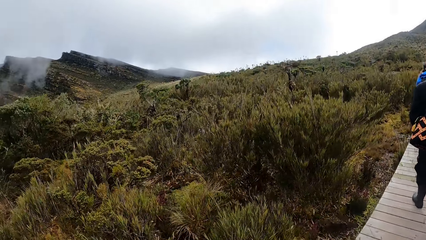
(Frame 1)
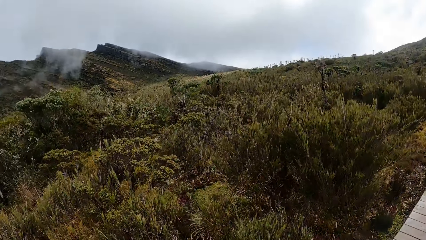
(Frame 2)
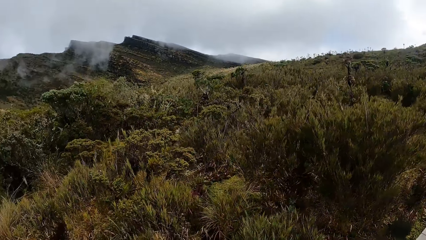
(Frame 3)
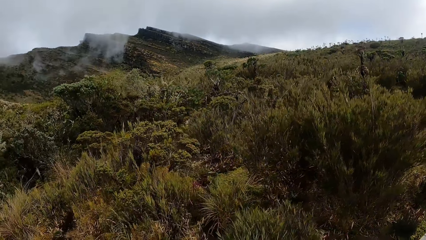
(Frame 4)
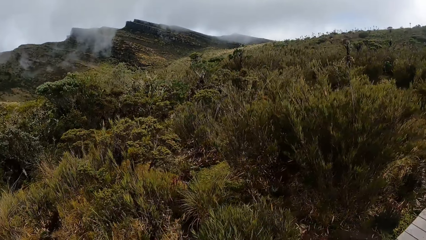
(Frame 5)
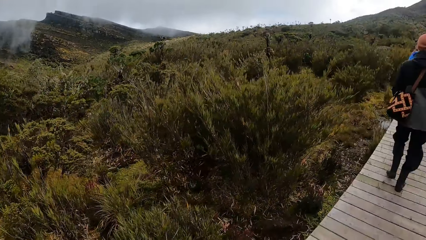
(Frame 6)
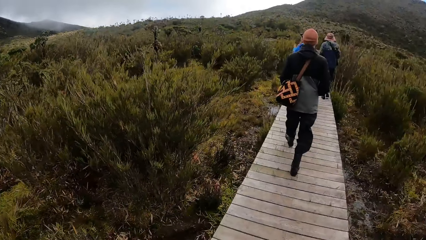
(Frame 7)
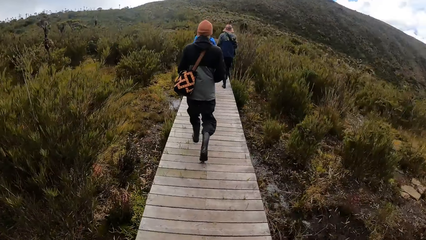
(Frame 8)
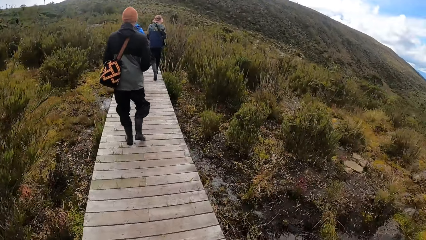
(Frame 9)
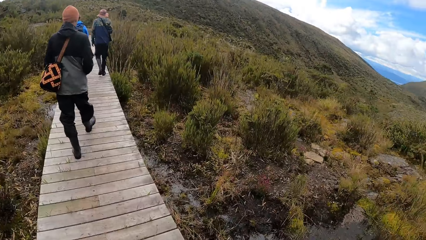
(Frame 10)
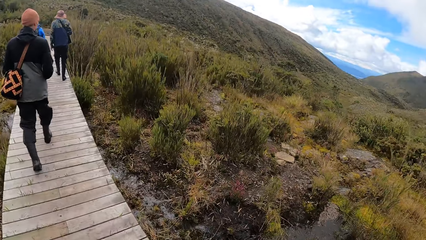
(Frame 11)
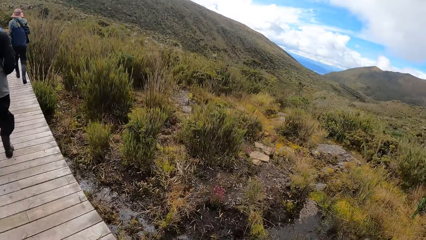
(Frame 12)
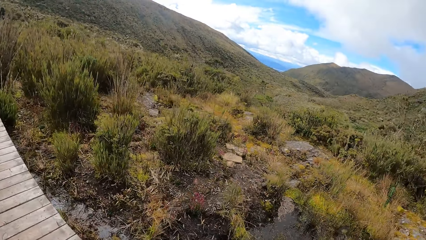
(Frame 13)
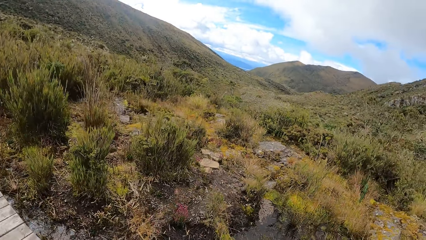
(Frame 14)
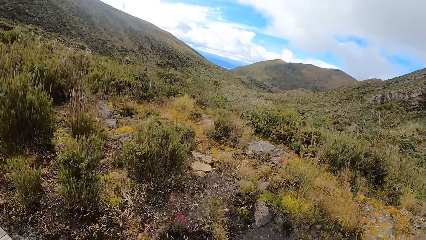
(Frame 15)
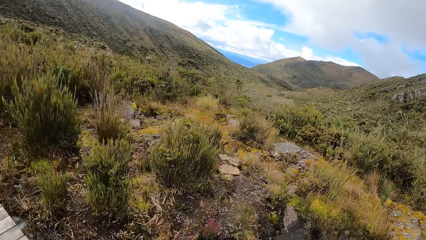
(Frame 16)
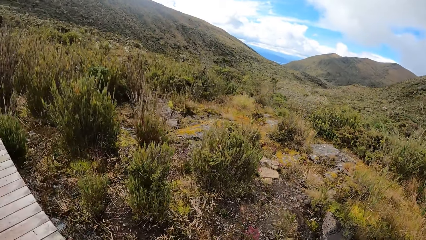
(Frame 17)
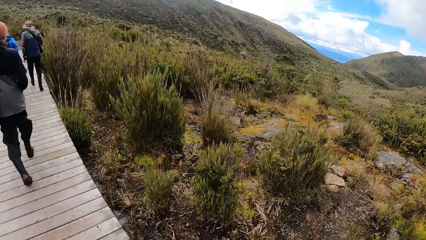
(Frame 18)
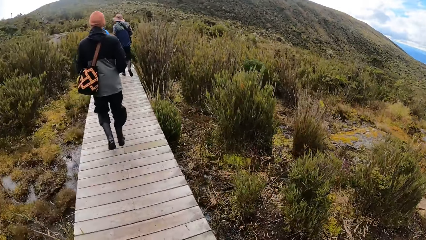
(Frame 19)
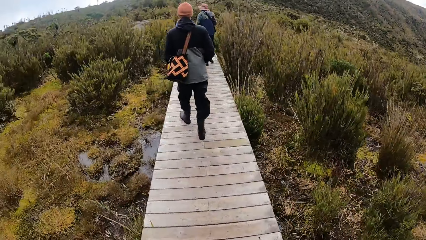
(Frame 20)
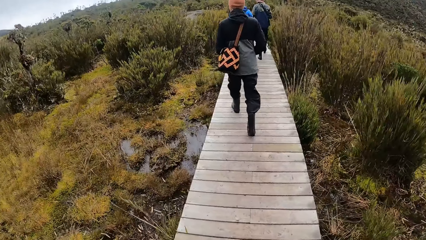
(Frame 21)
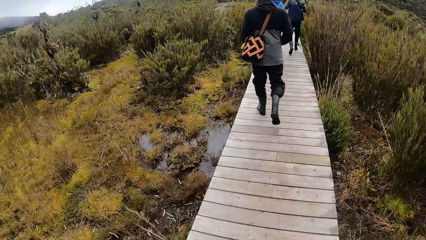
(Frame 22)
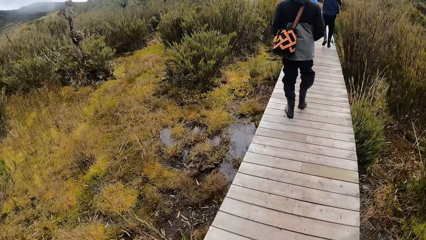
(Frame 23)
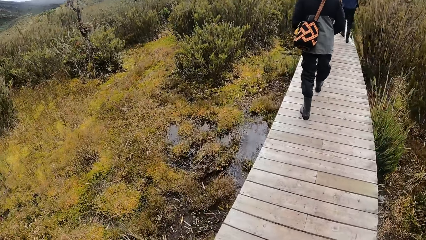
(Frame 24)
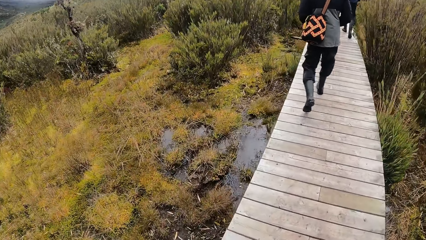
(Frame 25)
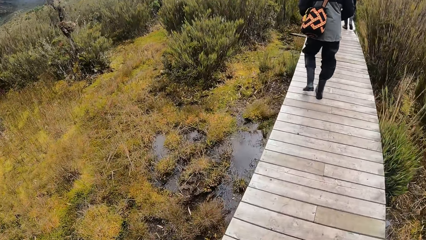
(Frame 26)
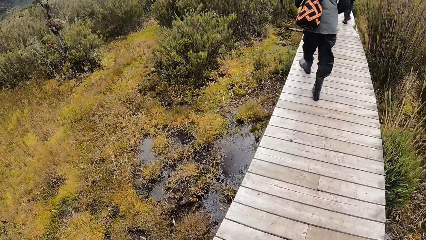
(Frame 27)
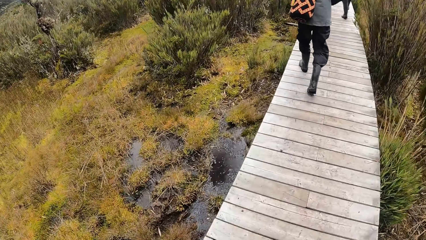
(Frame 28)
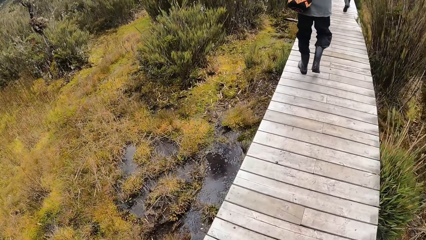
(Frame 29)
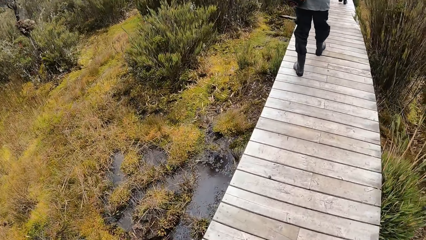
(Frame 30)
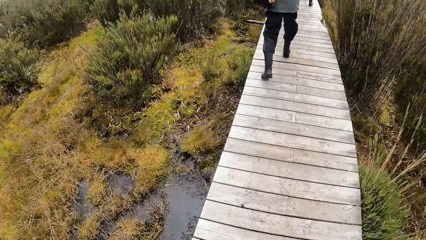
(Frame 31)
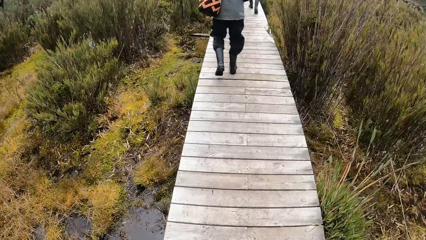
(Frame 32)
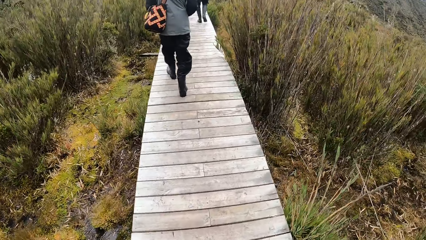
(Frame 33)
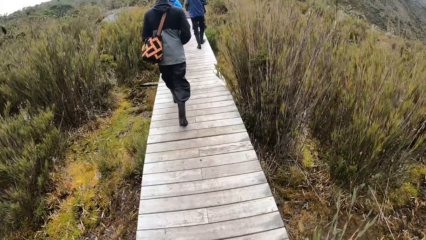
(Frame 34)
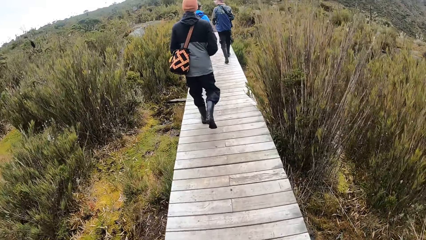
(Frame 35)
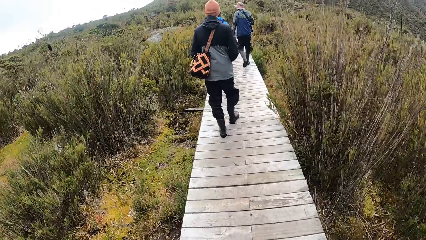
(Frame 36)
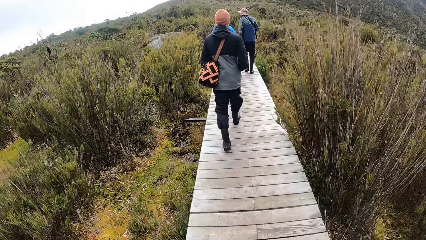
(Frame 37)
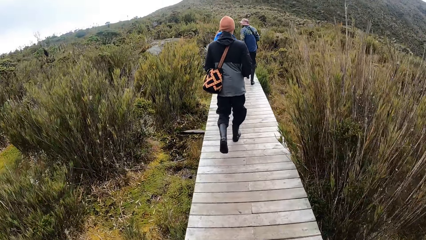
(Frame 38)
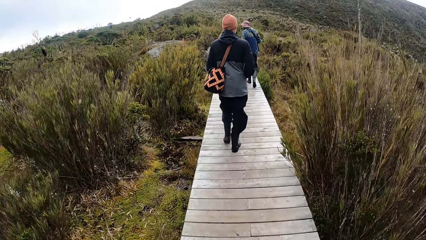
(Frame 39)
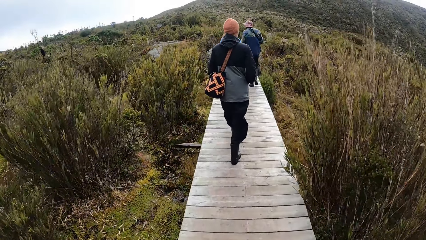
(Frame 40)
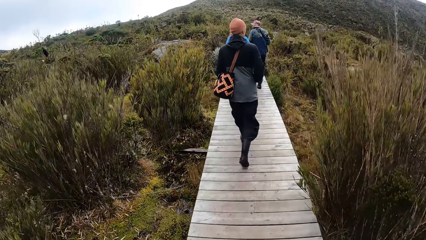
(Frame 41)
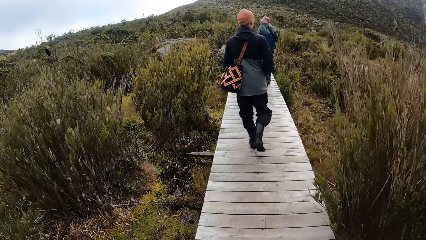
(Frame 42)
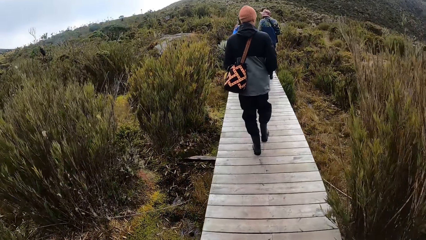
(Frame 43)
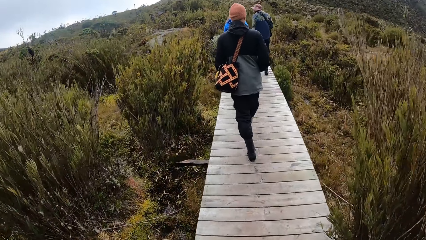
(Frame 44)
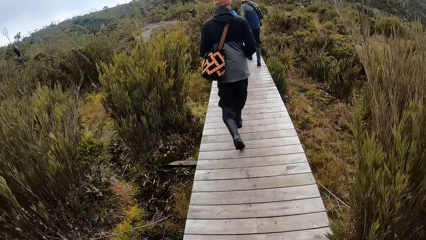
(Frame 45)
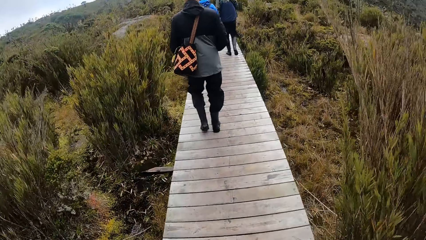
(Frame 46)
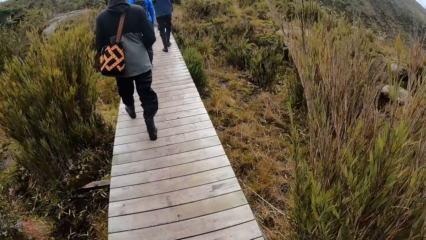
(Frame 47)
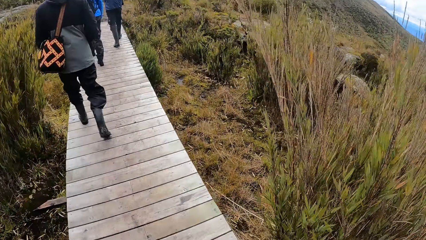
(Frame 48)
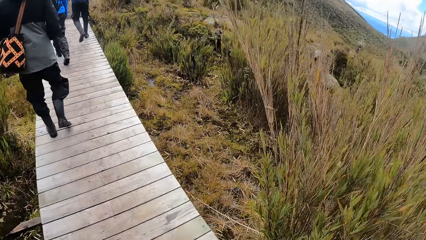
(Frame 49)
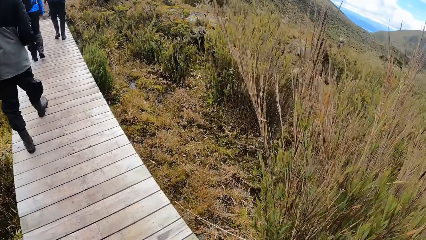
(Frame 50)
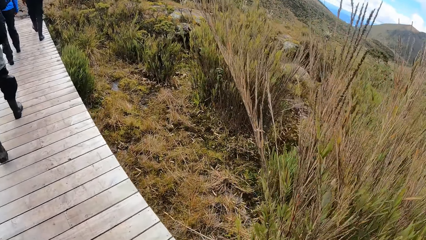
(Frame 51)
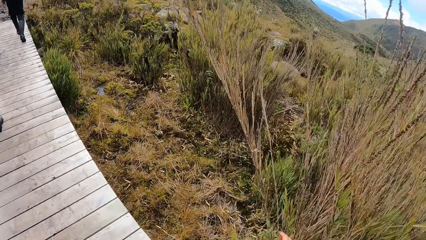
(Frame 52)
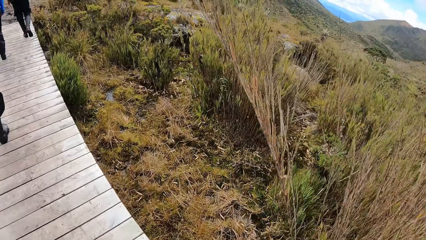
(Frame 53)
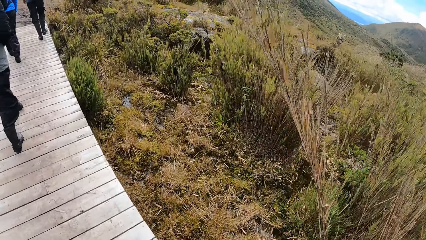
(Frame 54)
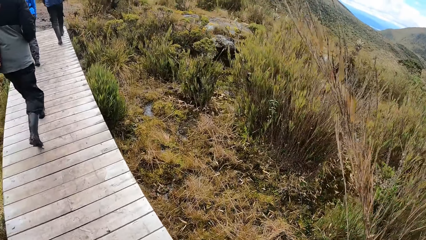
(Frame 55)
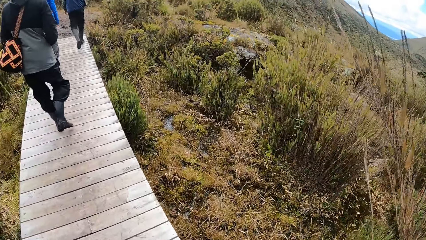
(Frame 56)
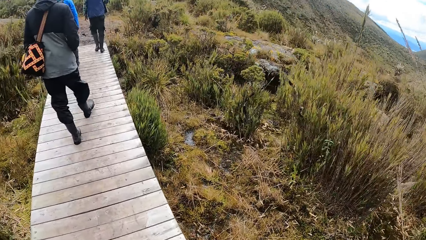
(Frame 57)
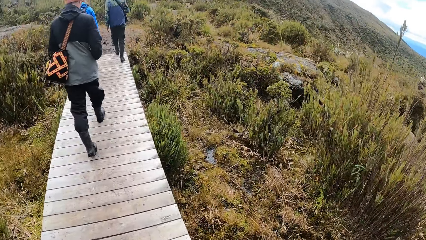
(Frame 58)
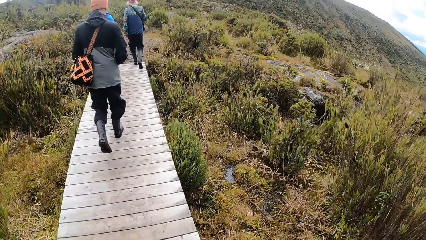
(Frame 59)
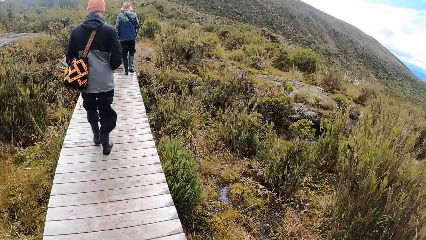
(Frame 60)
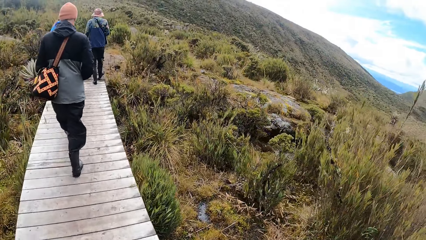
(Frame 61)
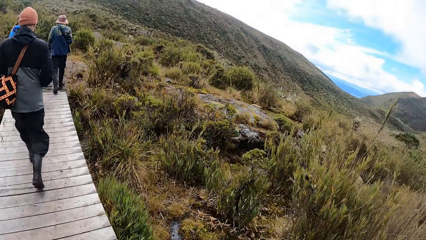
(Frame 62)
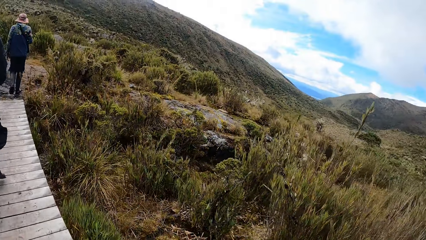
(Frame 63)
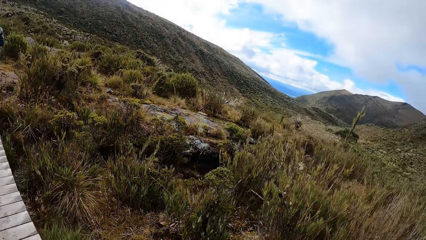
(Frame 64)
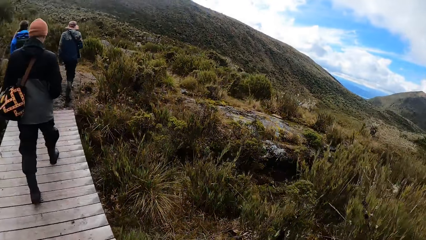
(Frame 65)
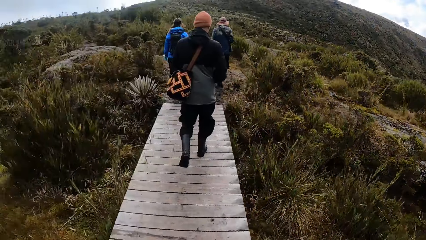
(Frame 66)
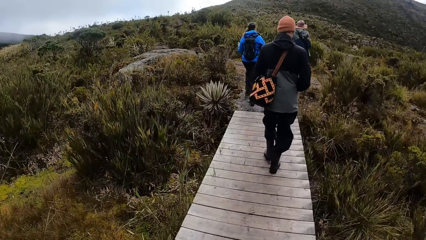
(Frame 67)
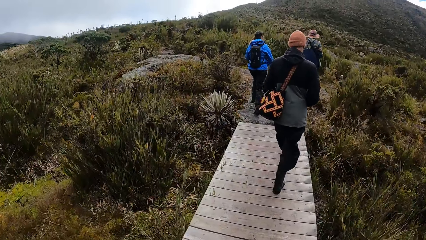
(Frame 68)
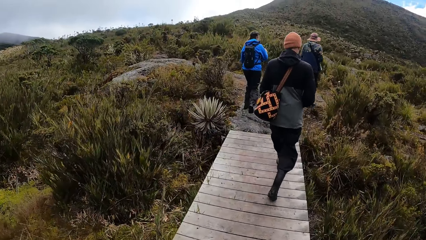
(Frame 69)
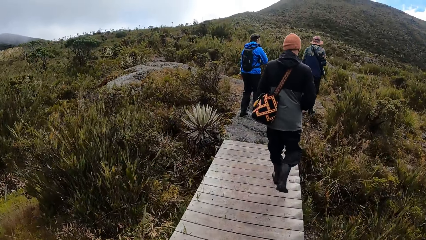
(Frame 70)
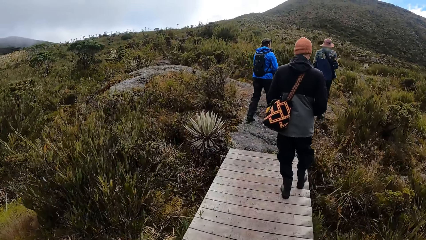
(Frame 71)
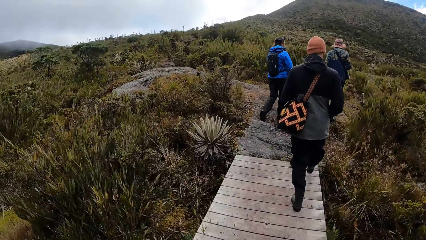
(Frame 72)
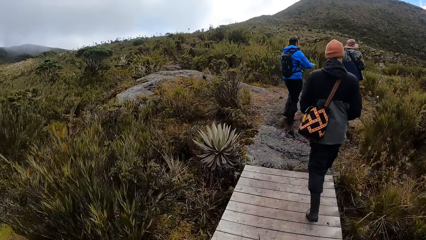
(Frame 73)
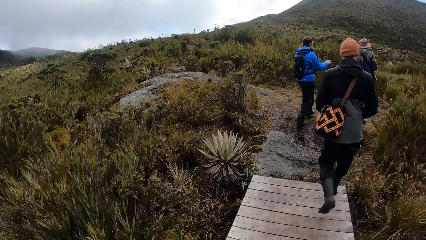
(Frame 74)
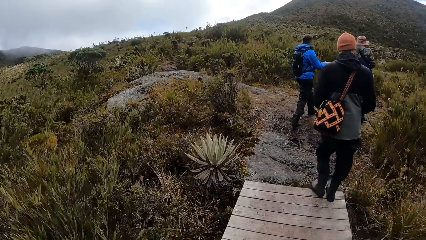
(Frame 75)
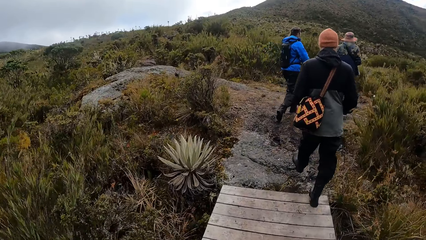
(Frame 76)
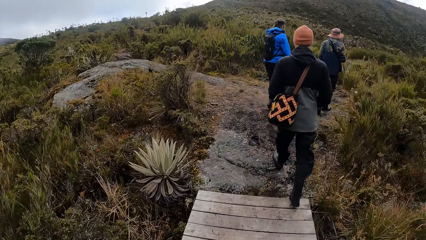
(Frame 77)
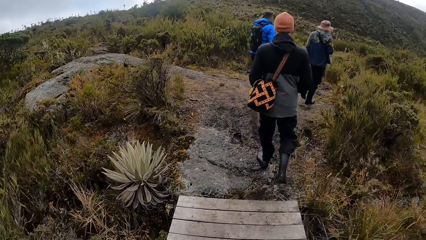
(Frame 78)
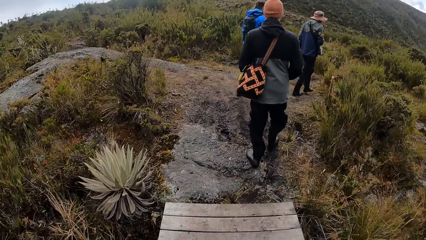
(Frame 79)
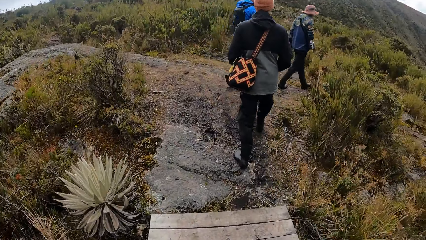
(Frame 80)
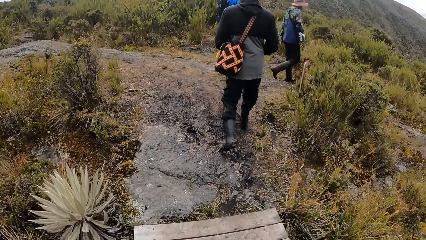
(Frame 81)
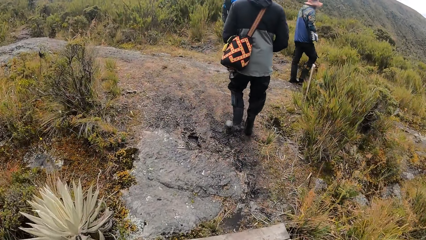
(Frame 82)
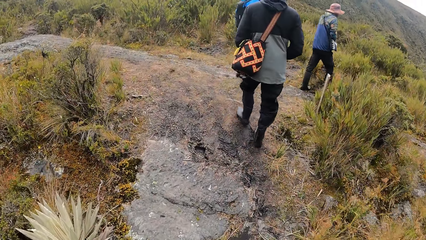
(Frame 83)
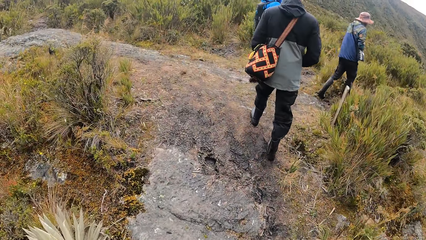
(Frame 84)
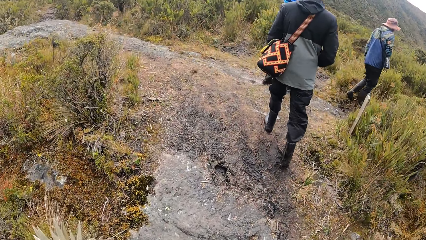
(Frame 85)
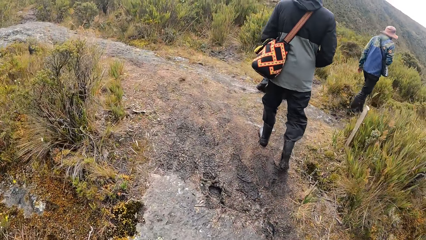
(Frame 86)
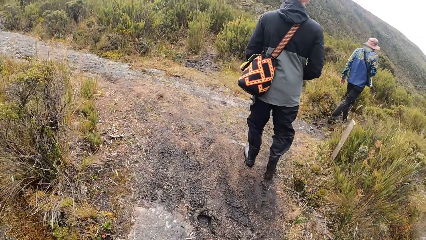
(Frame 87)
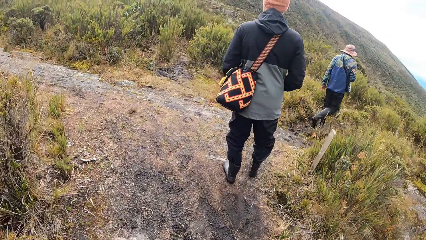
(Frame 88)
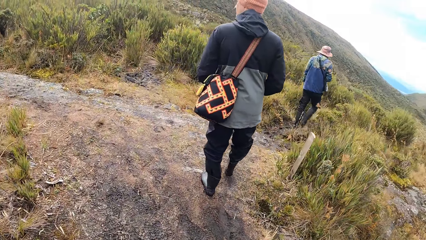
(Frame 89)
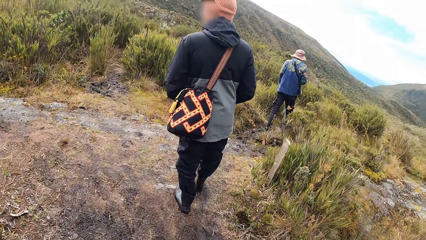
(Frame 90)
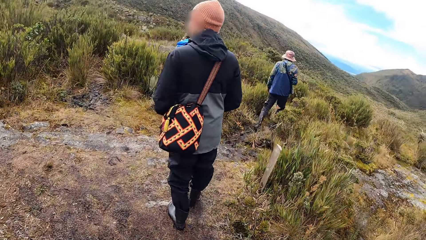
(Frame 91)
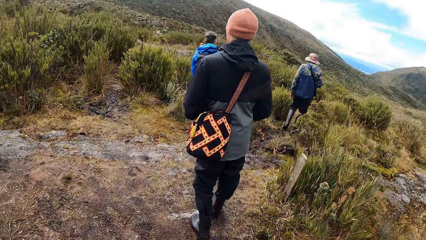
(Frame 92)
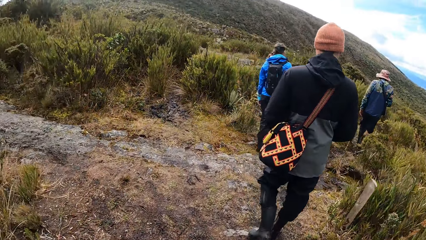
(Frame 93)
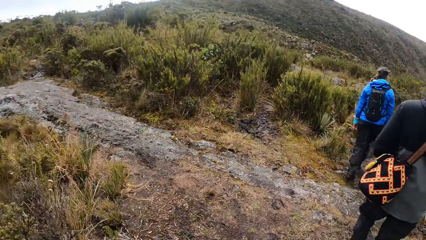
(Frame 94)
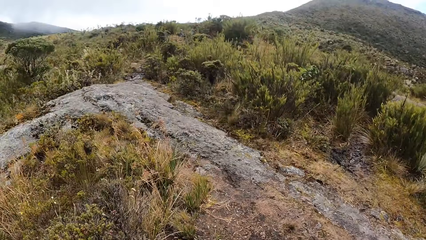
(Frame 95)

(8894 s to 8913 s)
The camera wearer walks around.
